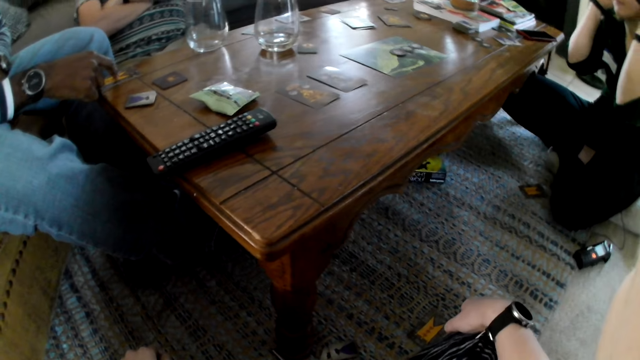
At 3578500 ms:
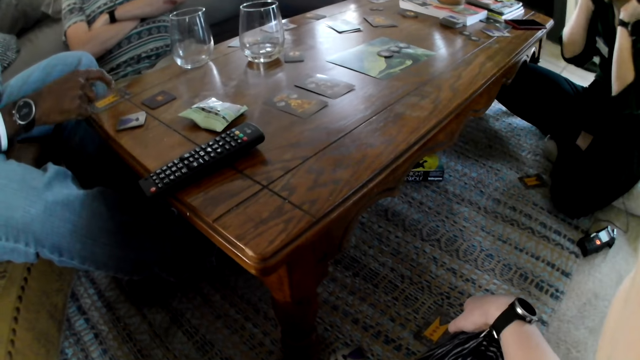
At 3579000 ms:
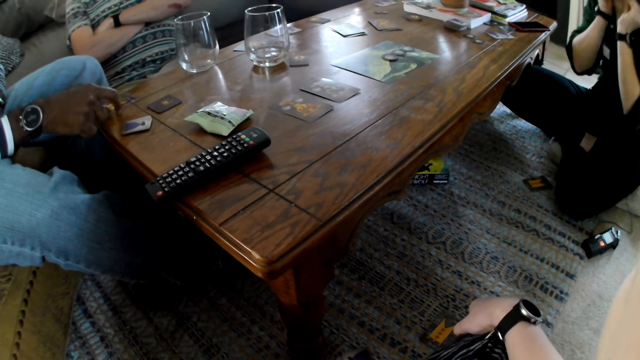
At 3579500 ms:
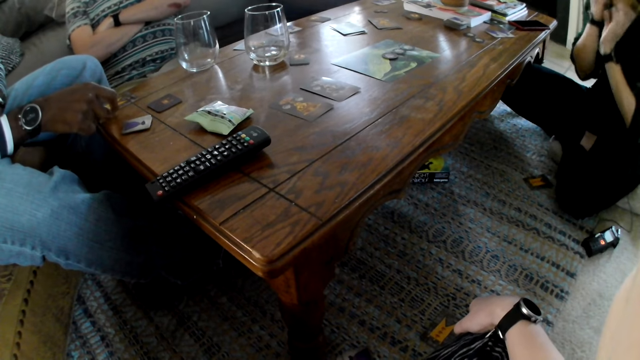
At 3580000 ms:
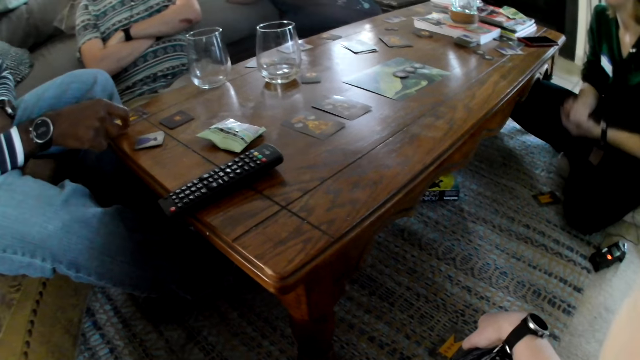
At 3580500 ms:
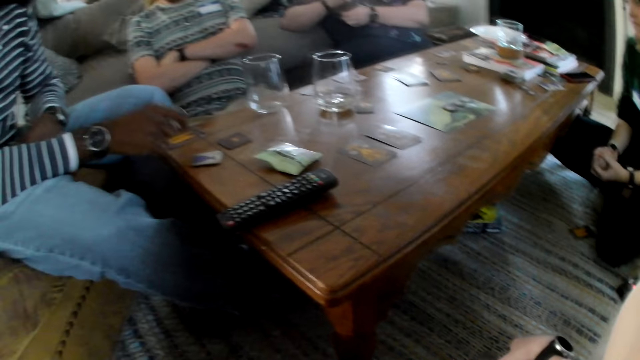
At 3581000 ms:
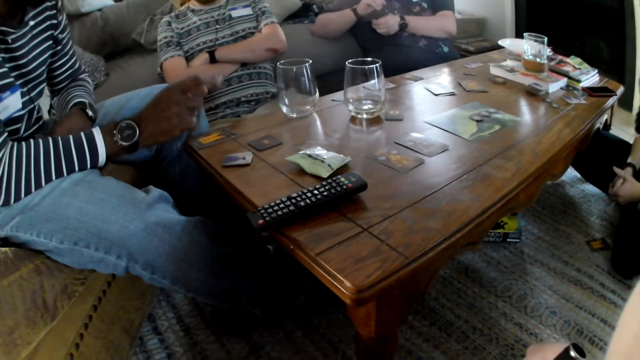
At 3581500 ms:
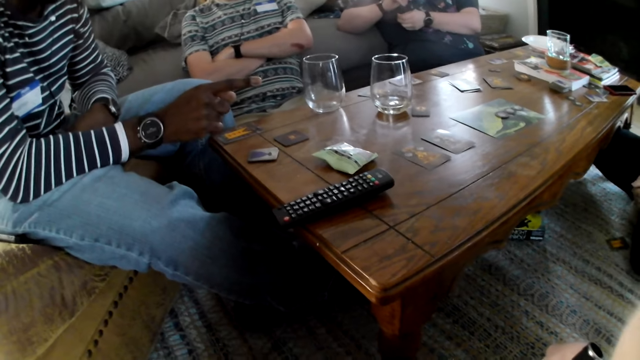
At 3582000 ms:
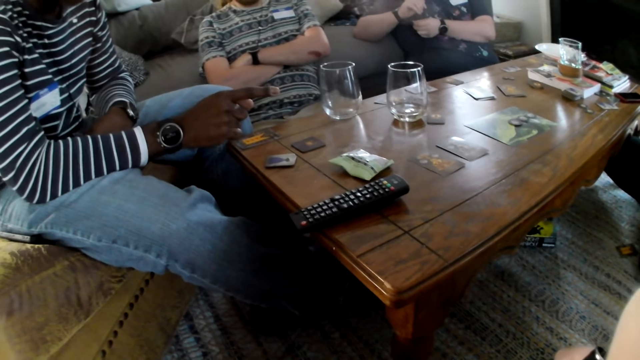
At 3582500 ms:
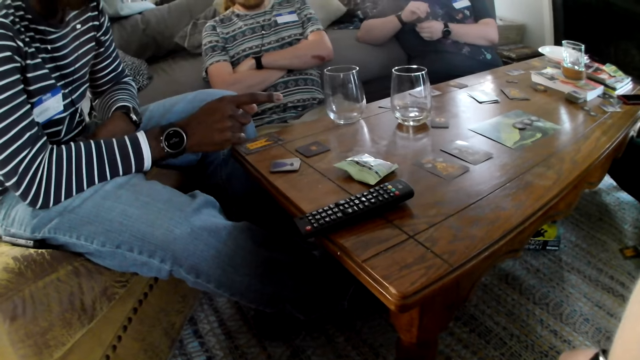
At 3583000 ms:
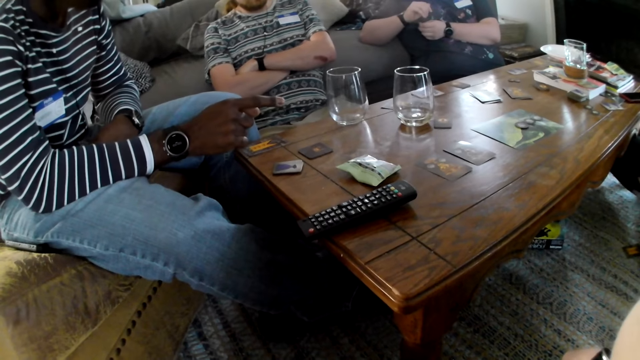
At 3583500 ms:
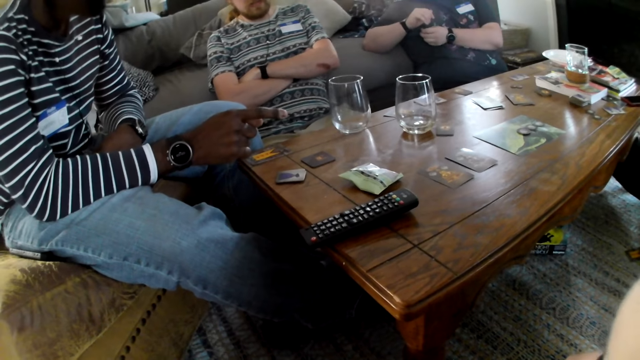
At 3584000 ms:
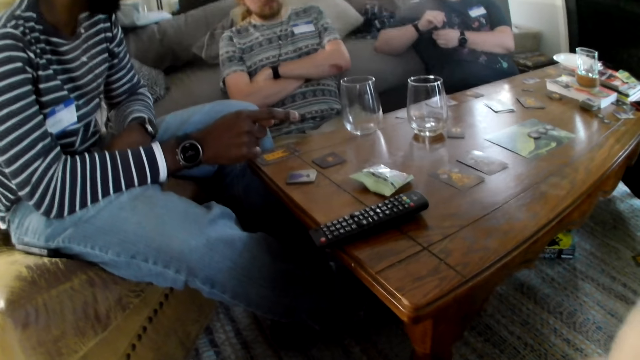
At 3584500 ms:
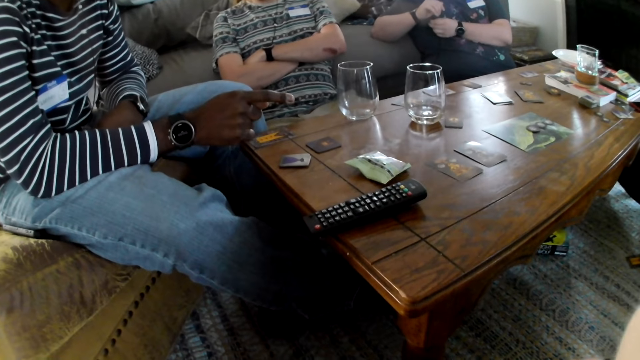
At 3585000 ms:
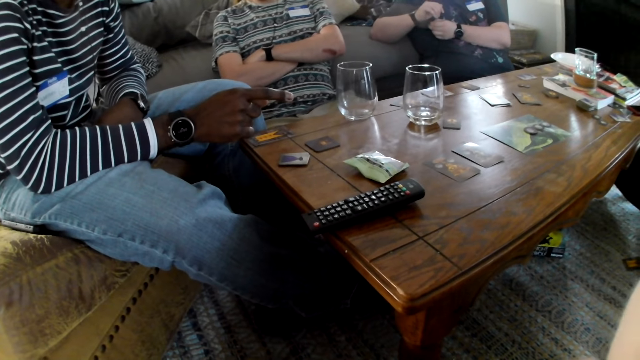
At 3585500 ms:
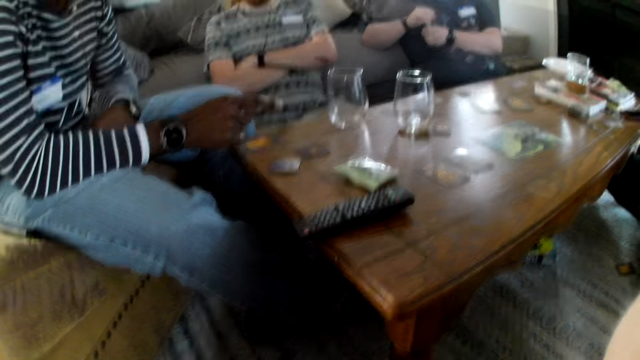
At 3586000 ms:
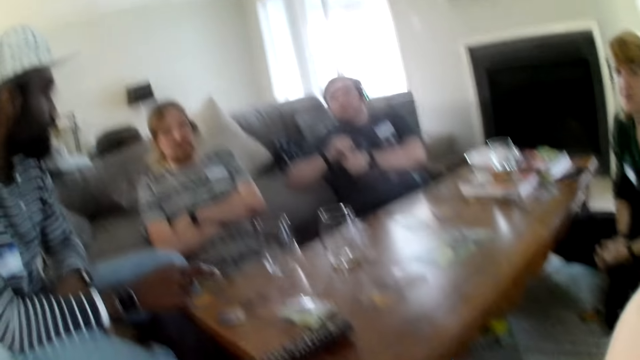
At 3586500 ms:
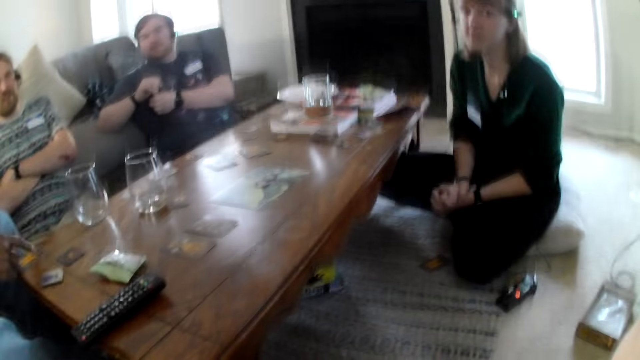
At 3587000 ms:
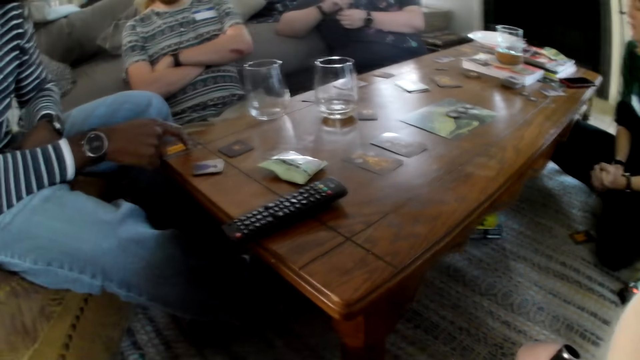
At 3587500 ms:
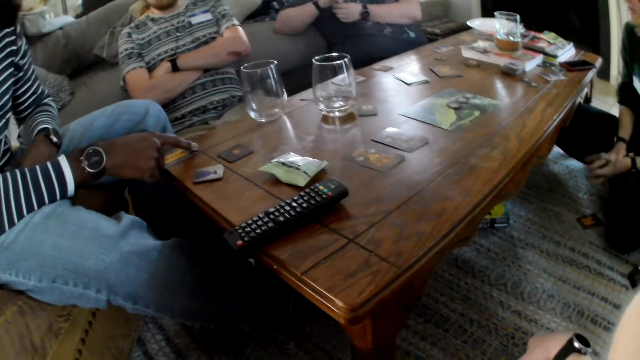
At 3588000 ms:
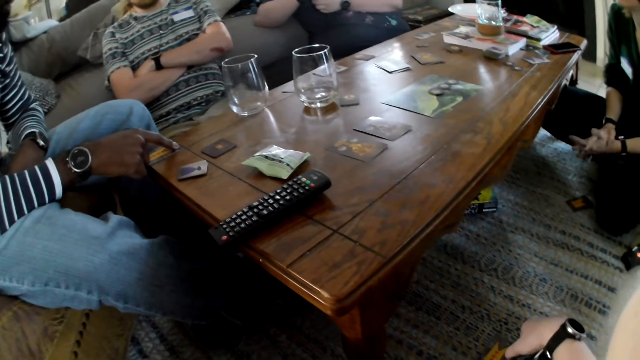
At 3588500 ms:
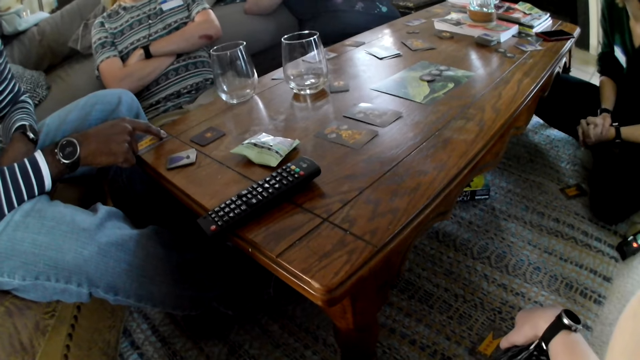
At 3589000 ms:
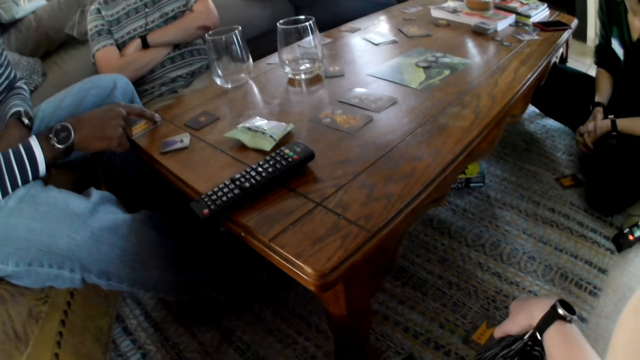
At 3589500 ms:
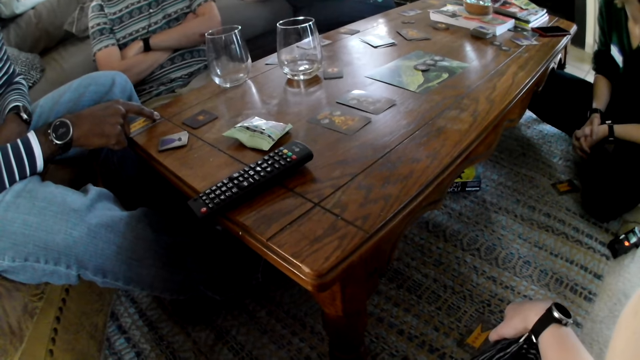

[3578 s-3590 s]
The camera wearer speaks to a person.

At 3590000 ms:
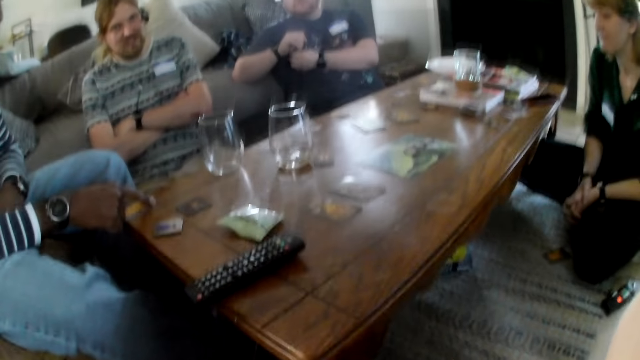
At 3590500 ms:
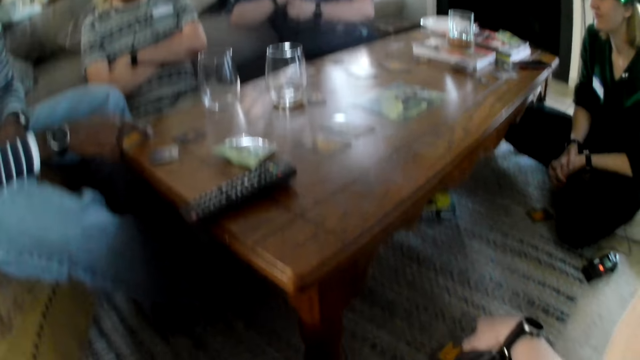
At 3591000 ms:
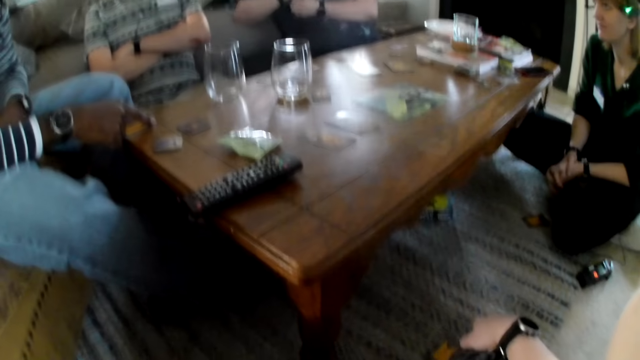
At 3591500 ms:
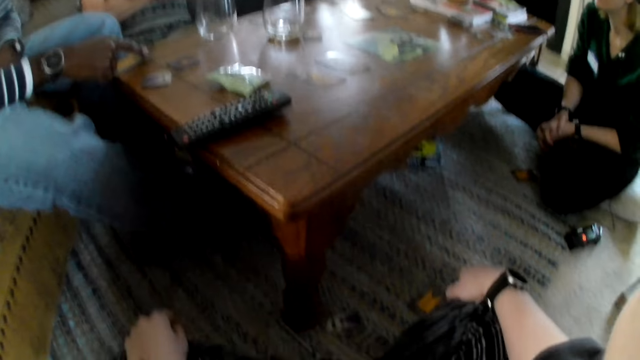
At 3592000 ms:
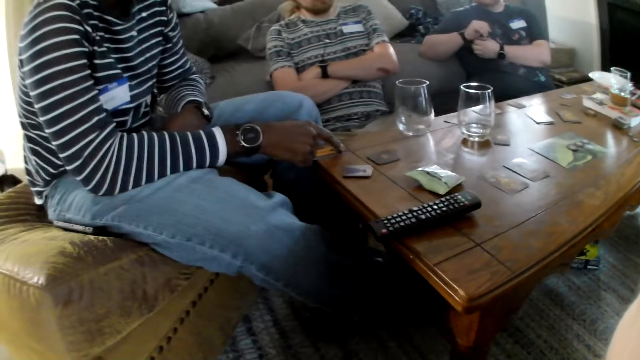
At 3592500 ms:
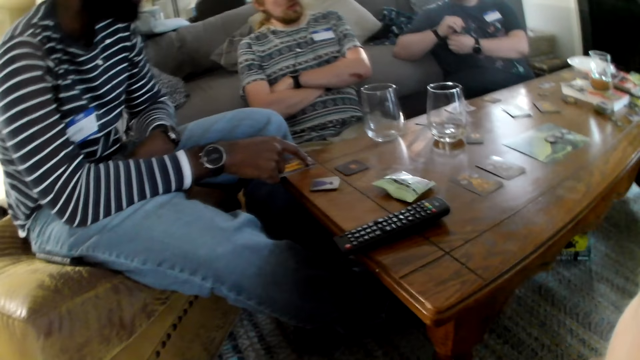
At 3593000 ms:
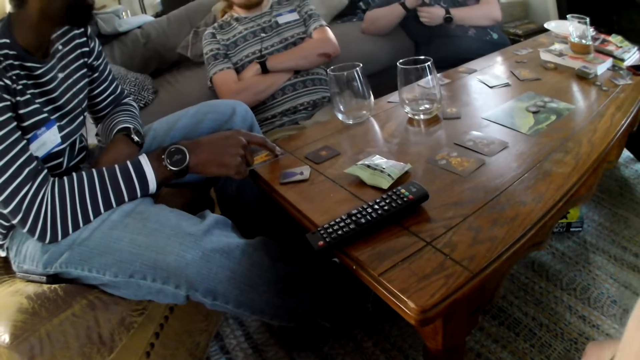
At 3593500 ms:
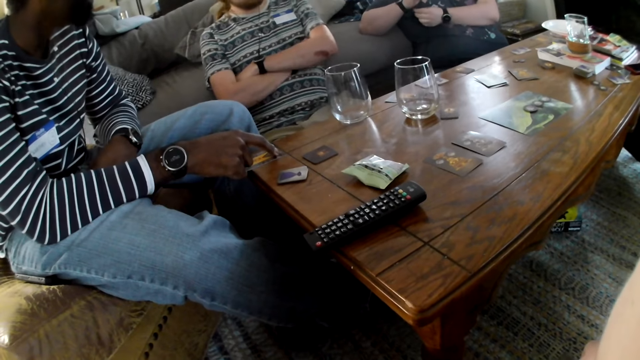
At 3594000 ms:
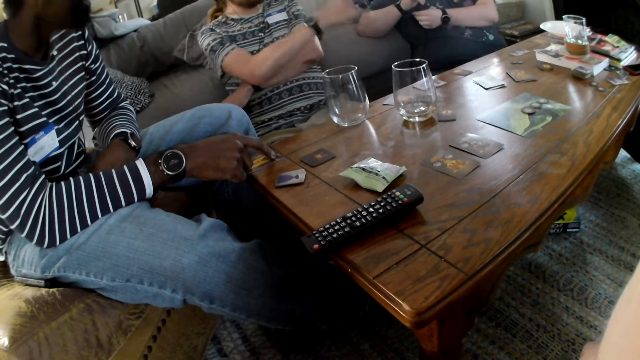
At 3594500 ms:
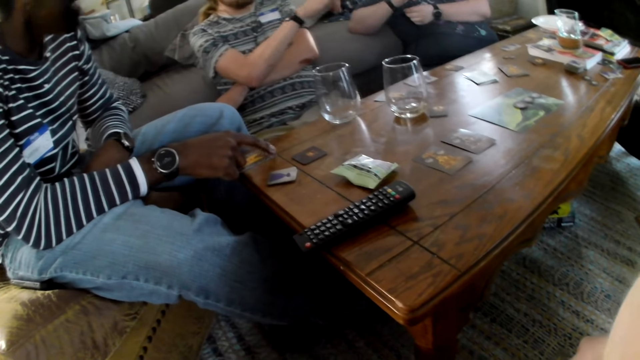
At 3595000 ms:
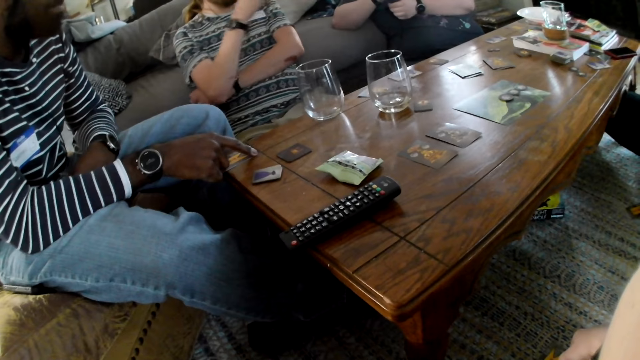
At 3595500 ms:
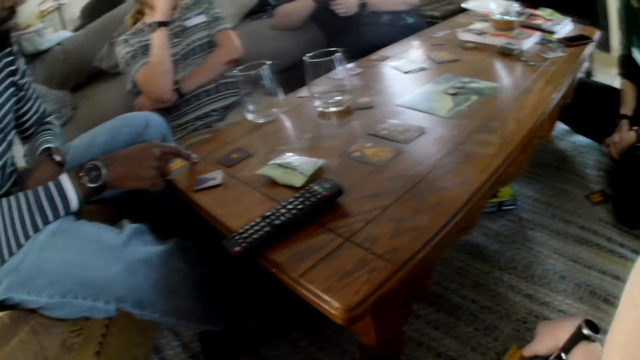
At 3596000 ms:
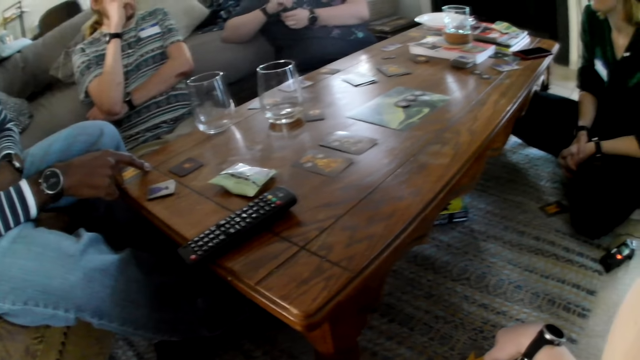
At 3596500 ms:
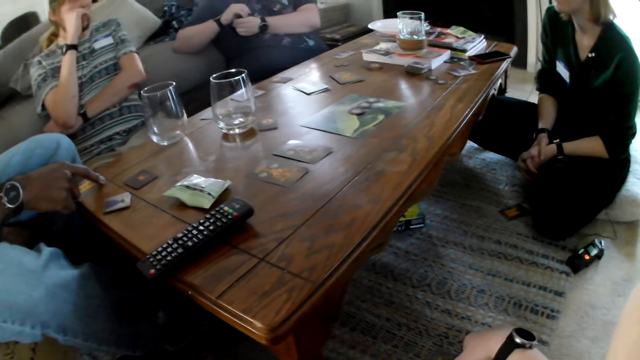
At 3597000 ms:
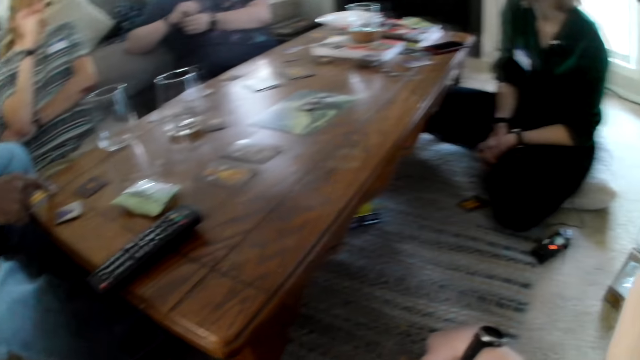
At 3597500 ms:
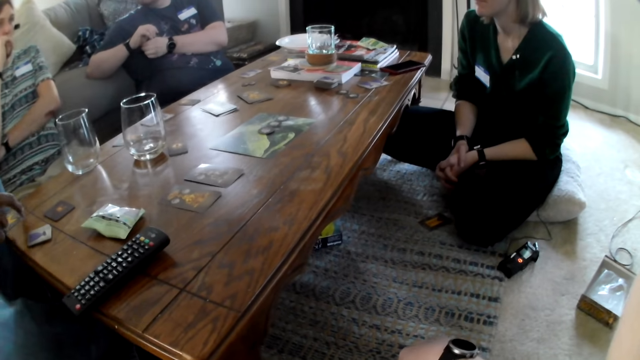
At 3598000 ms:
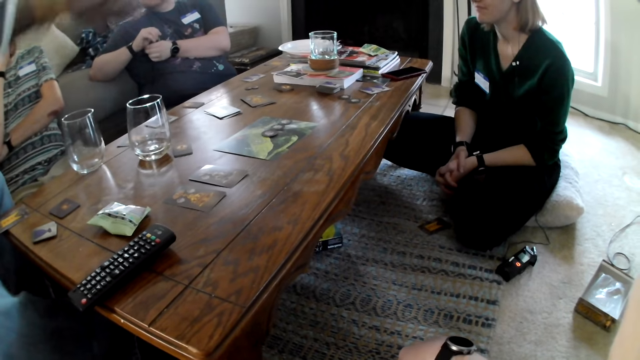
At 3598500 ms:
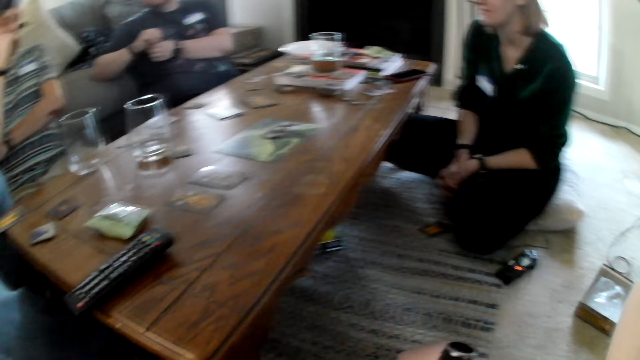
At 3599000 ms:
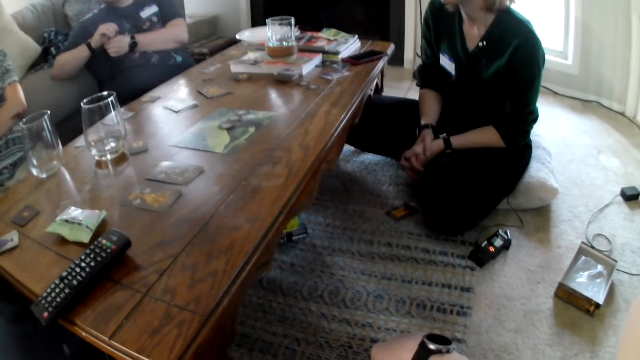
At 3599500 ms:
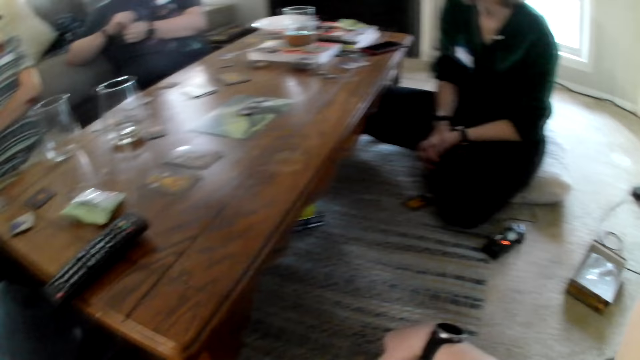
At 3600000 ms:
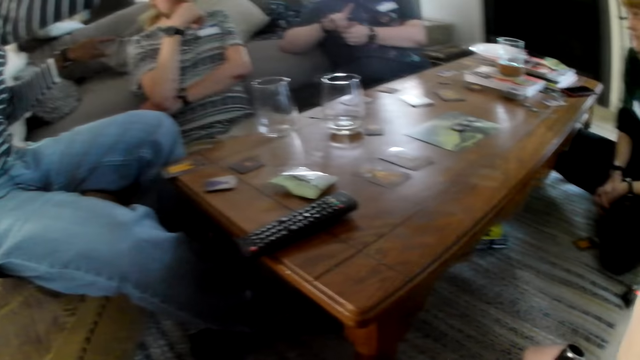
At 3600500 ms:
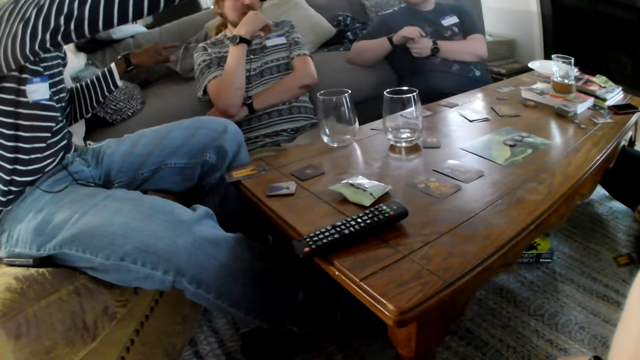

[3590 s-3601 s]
The camera wearer looks around.
